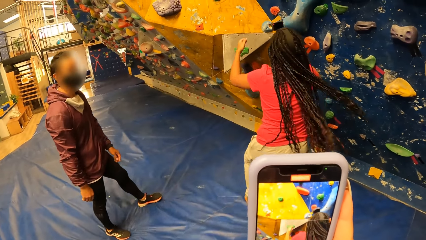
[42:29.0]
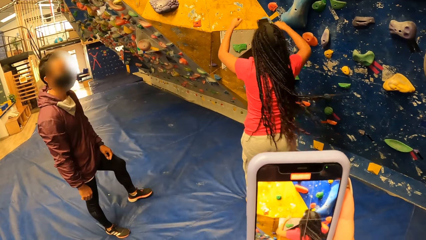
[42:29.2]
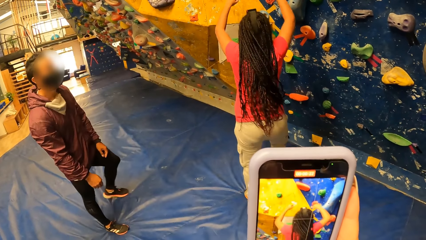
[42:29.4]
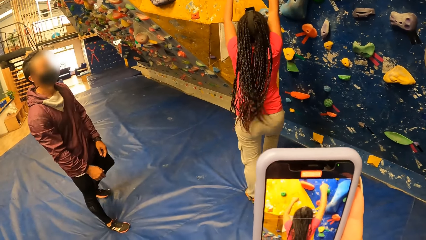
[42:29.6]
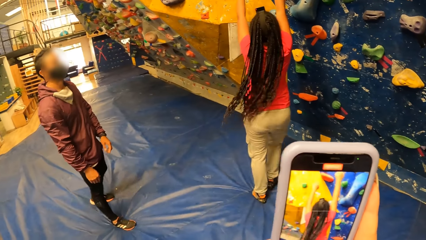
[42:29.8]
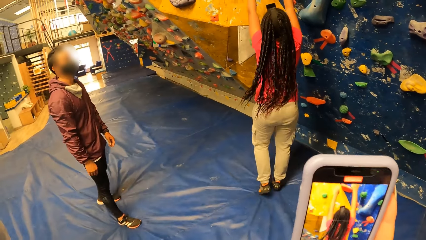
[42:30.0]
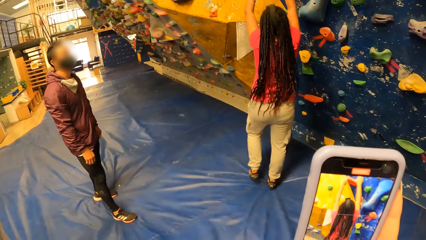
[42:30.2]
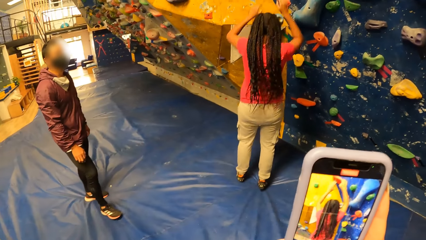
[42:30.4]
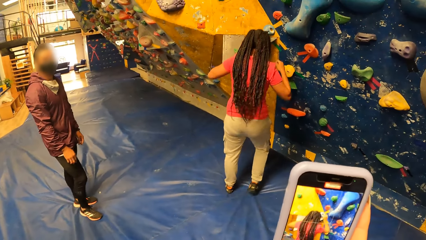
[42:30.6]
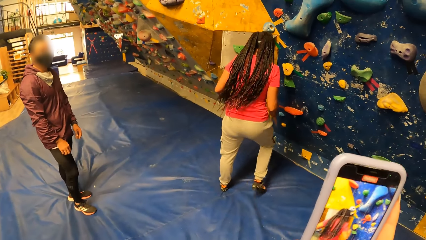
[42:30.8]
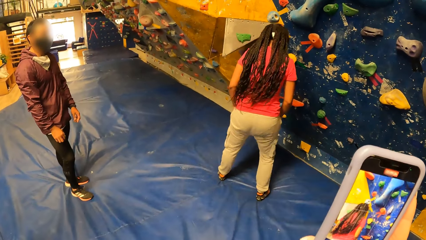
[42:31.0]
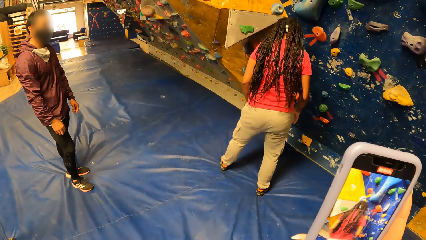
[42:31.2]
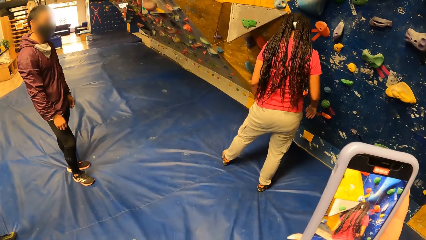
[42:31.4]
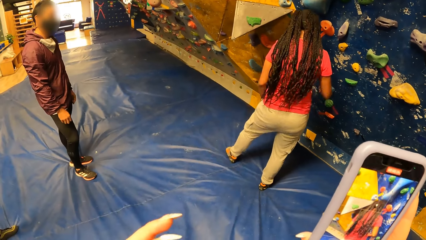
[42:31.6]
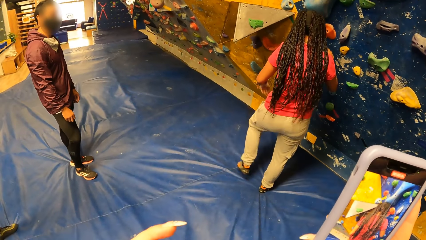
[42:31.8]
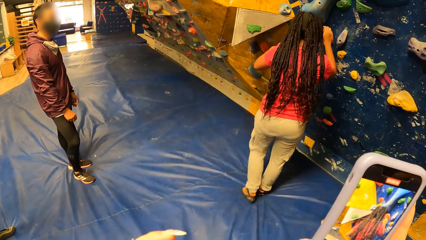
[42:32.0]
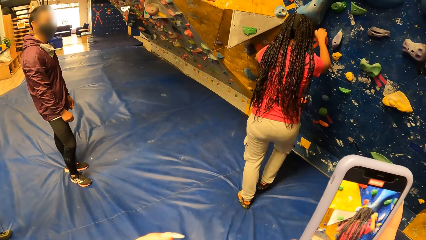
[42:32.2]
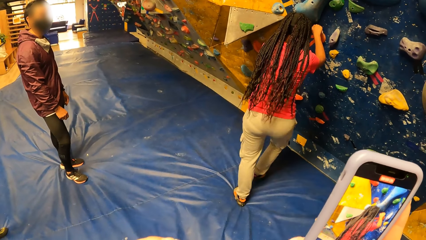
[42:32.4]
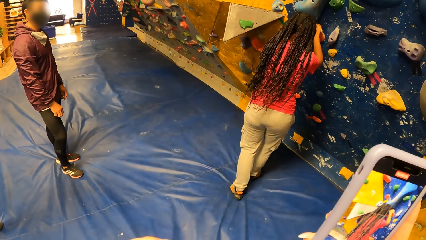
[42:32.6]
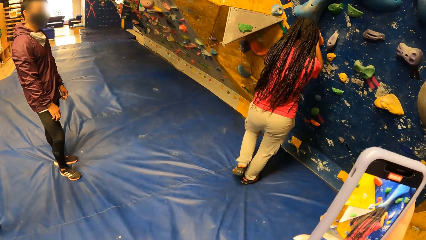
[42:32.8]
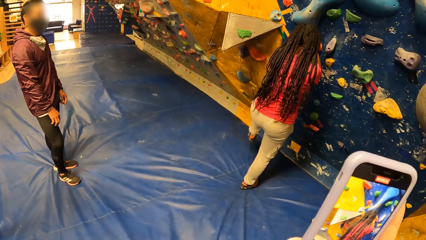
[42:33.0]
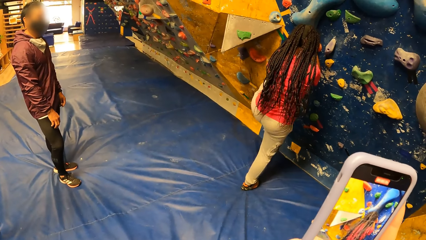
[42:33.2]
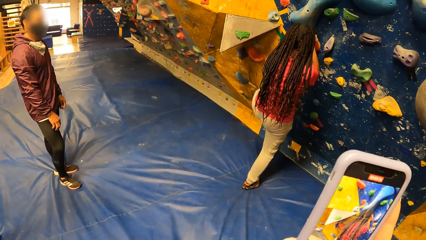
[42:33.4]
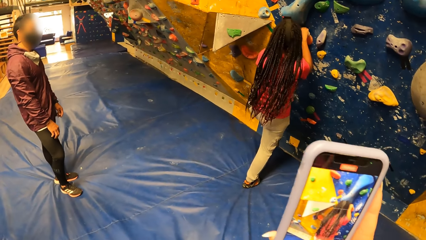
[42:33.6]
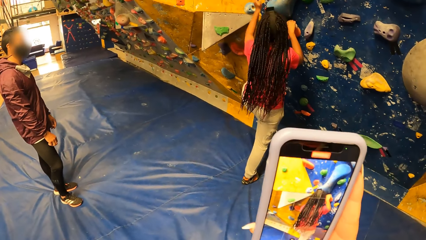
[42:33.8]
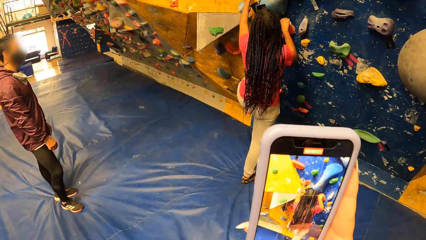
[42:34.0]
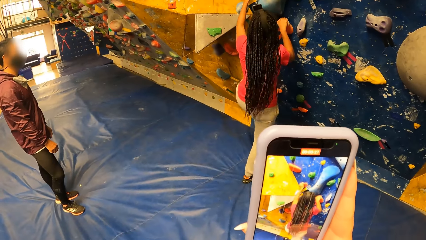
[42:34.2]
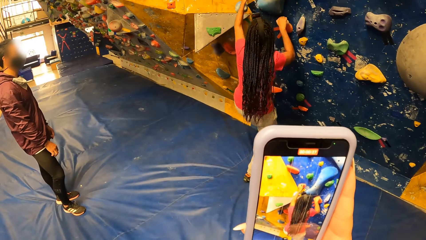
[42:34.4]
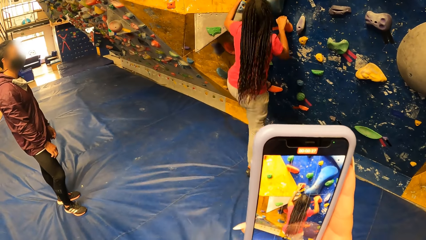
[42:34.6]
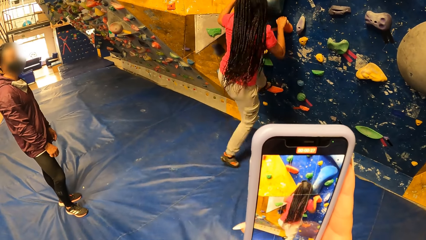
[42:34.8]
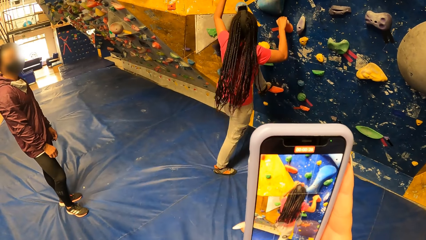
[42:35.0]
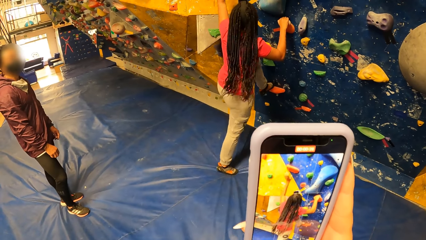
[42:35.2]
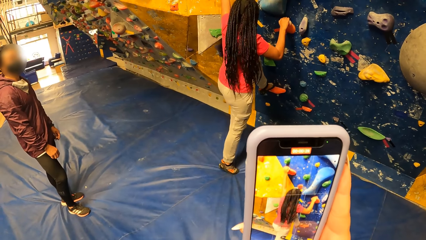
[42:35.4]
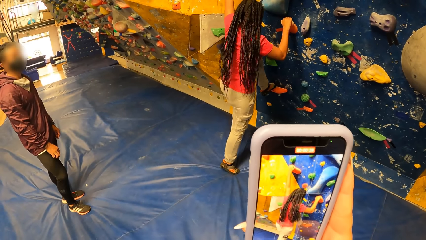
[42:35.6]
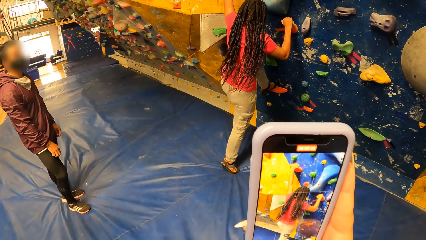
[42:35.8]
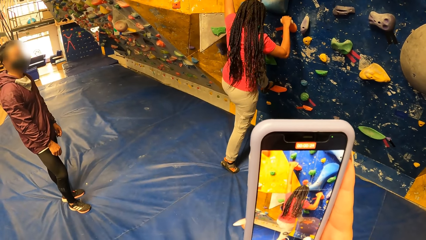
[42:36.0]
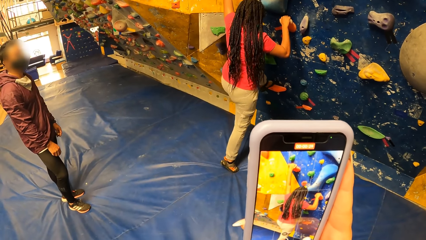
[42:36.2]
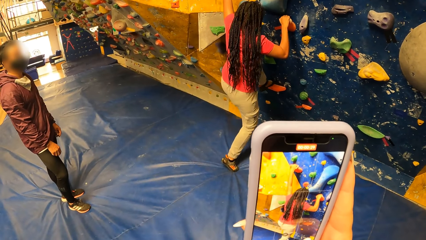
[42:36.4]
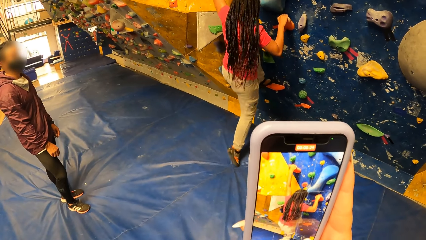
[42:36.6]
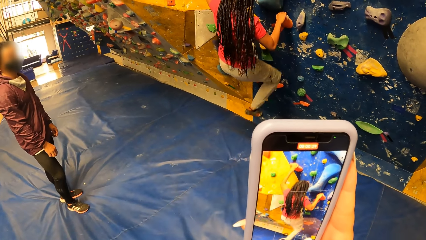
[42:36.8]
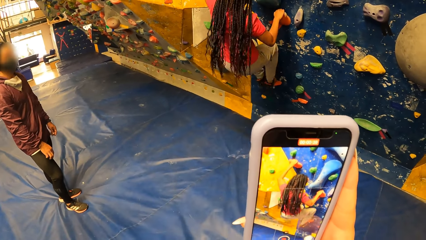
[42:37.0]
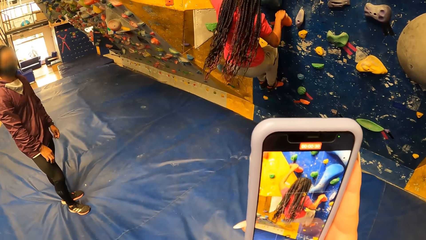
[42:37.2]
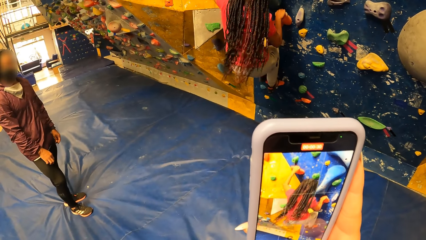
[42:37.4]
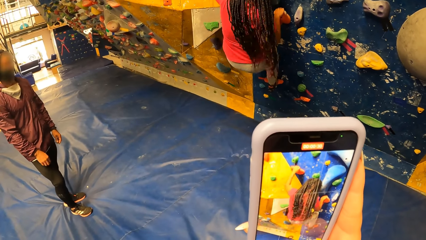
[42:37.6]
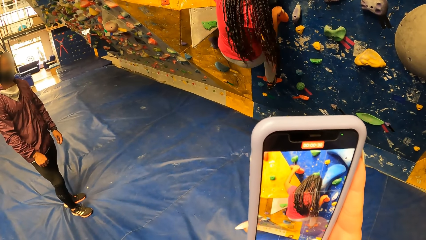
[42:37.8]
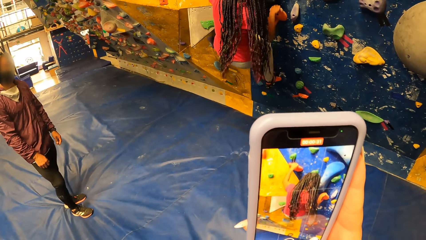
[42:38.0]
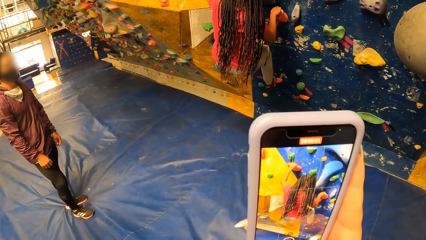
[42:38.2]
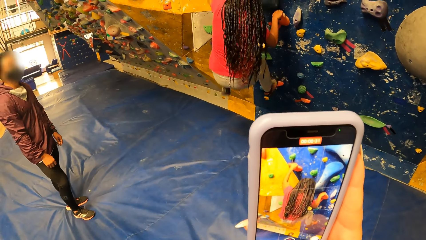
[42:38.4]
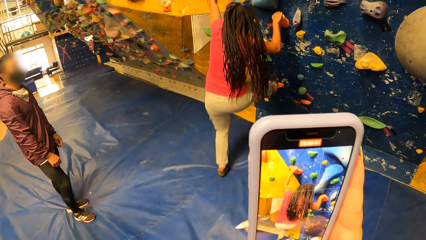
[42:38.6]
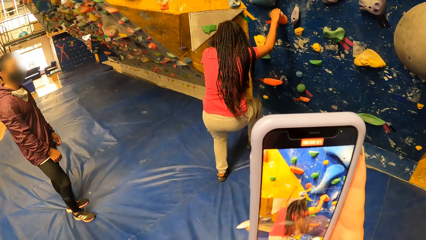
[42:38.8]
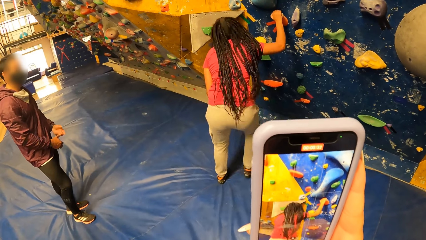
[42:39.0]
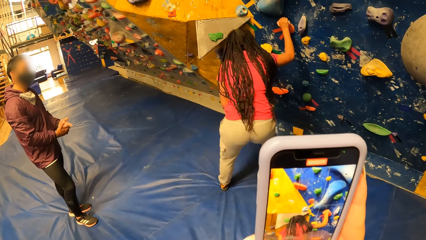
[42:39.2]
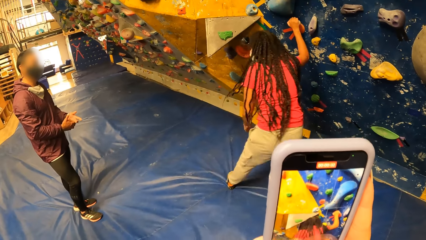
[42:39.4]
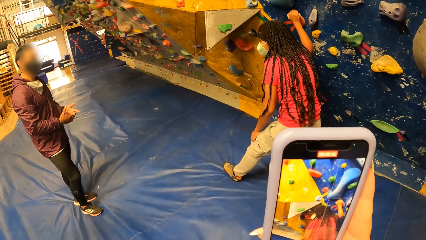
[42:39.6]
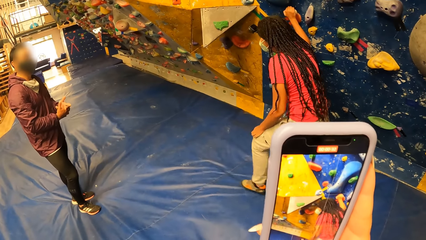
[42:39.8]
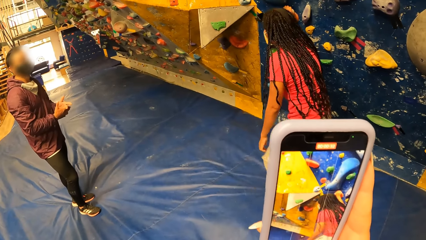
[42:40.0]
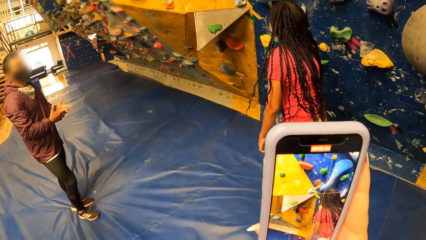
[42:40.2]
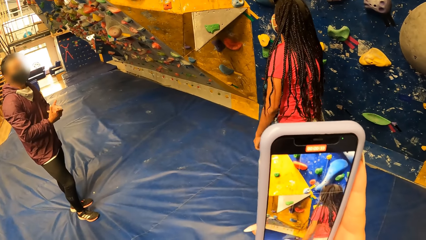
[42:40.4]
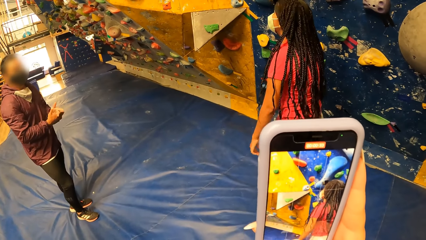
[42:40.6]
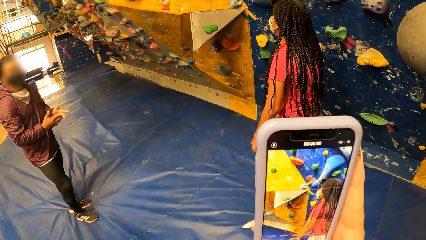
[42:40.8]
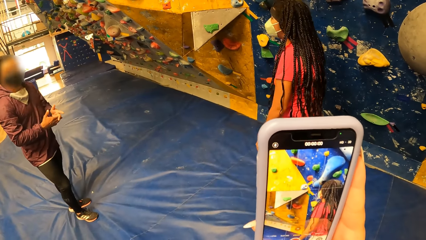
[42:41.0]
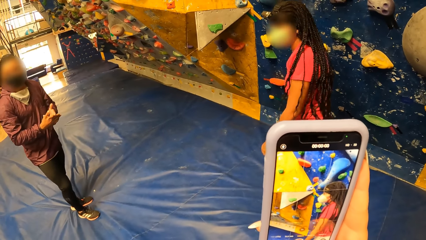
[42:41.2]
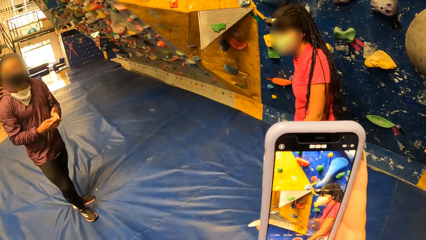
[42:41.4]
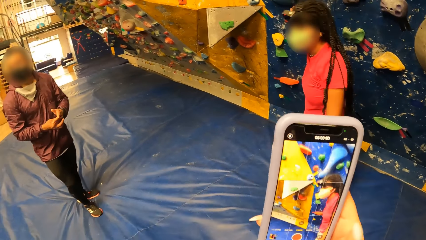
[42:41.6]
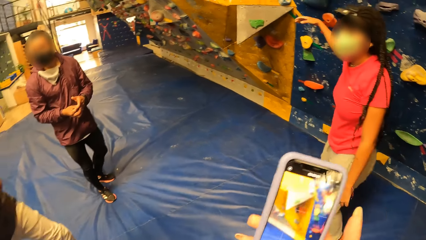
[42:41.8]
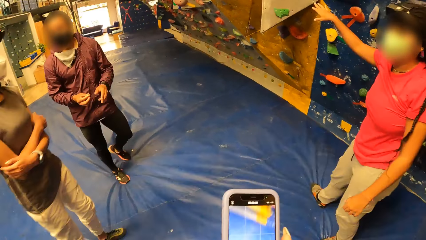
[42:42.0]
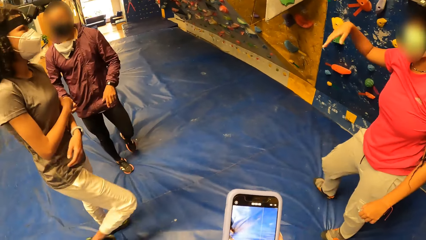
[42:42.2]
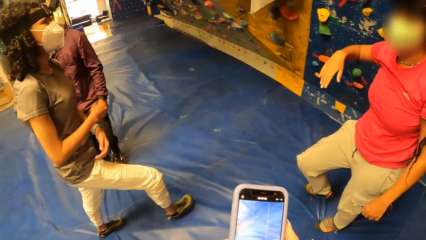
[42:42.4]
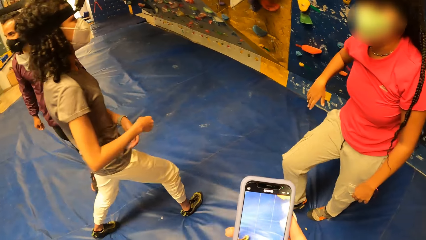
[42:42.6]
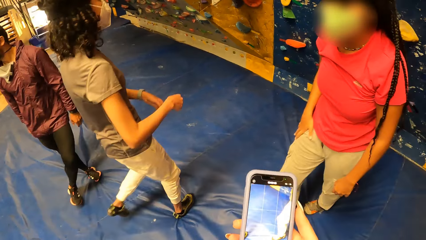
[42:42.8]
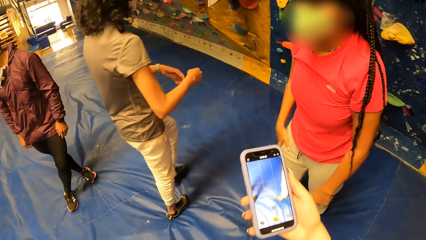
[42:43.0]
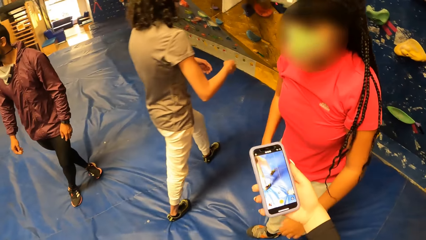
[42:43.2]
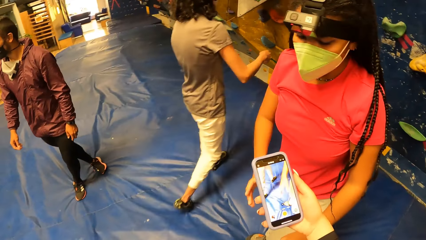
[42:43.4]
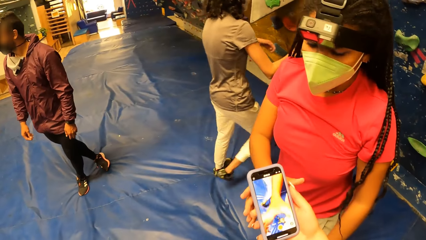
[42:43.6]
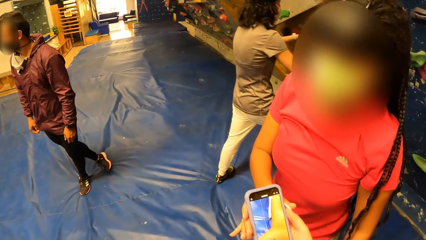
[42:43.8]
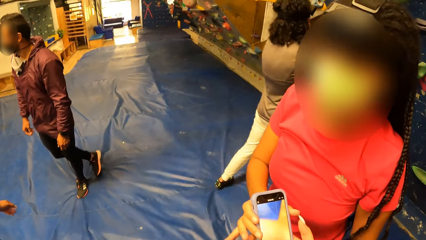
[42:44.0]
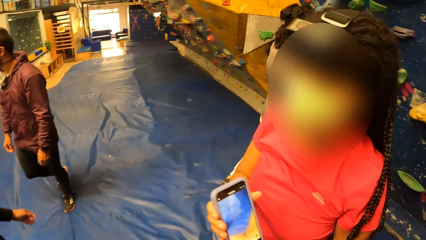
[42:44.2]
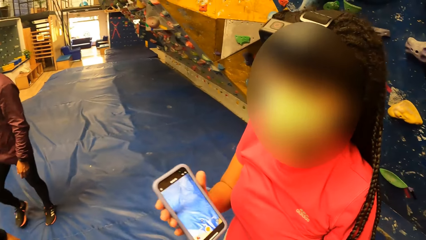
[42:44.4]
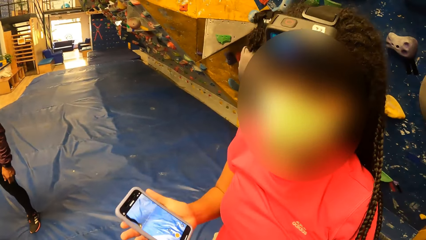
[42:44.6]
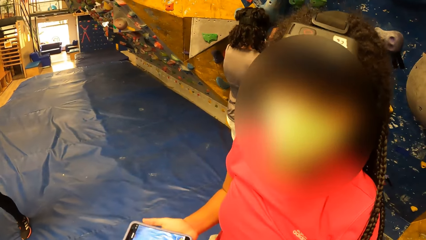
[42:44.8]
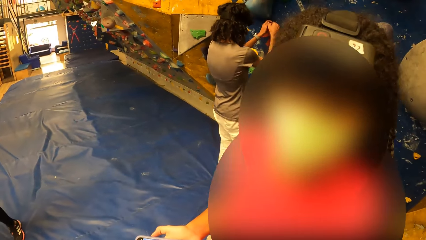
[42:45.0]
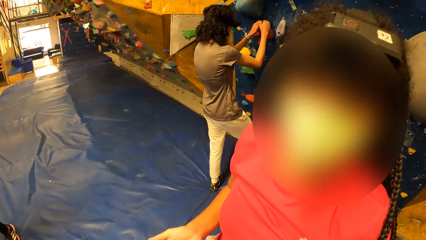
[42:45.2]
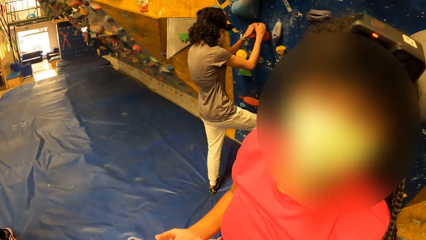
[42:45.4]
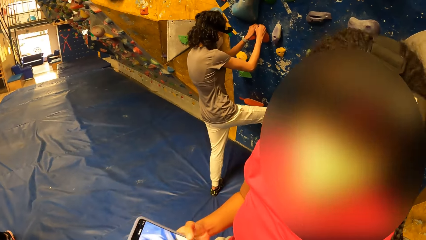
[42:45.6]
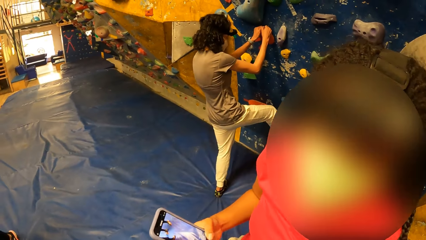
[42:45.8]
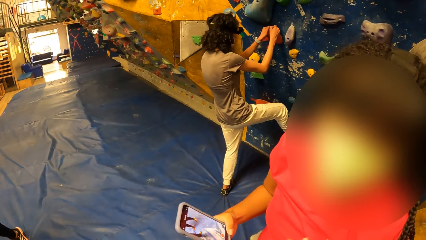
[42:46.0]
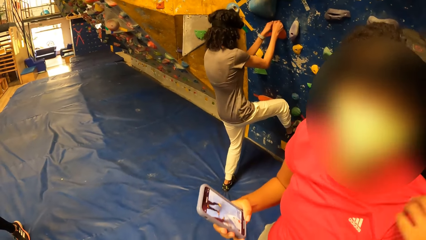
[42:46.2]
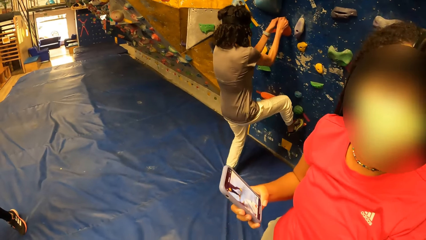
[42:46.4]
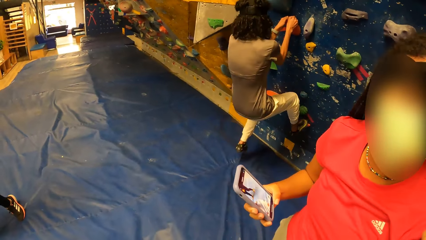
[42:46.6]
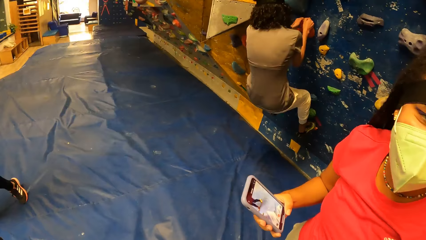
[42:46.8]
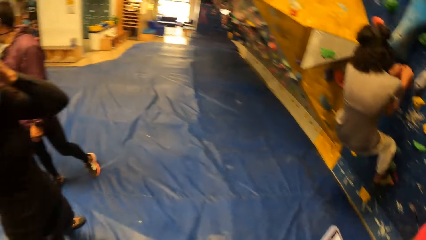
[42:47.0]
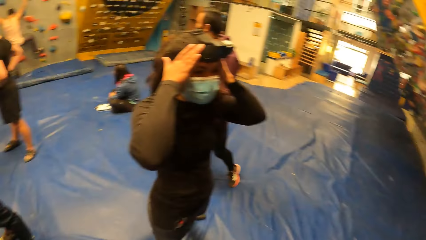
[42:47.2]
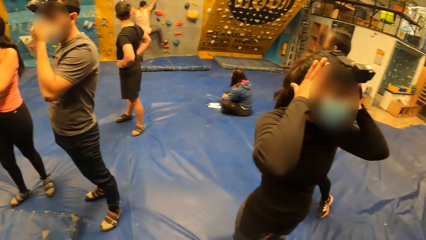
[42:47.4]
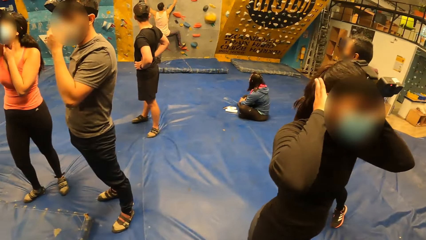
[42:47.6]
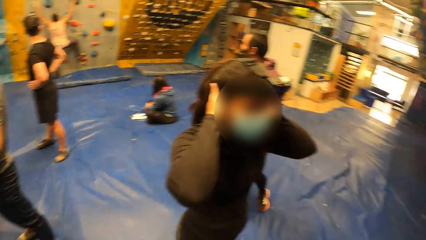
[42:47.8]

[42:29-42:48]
A woman moves. She puts her hands on the climbing hold. She climbs the wall with her hands. A man looks at the woman. The woman climbs. She drops from the wall. The man holds hands. The woman moves away from the wall. Another woman moves to the wall. The camera wearer hands the phone to the first woman with her right hand. The first woman picks up the phone. The other woman climbs the wall with her hands.
